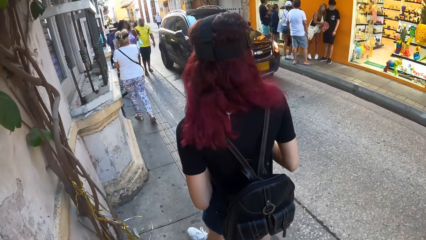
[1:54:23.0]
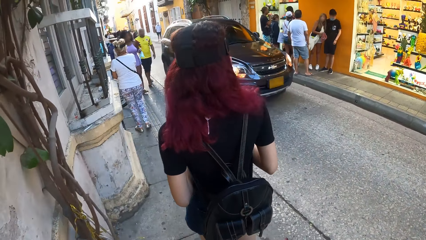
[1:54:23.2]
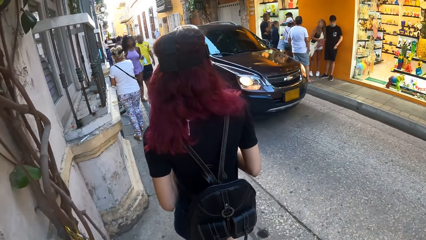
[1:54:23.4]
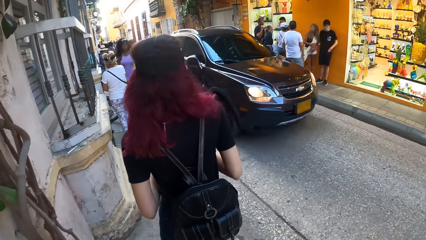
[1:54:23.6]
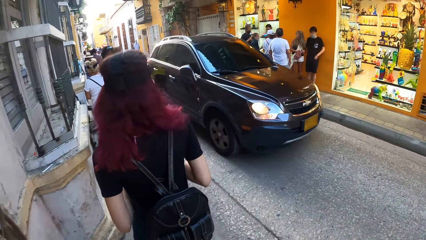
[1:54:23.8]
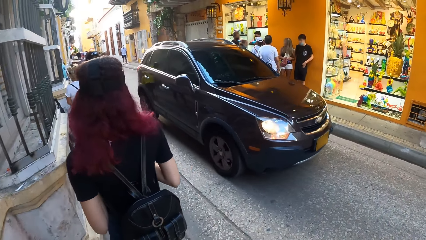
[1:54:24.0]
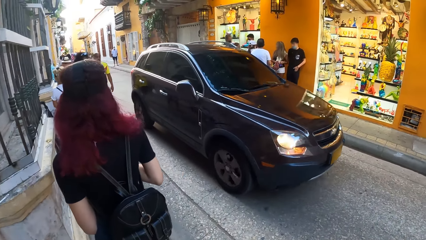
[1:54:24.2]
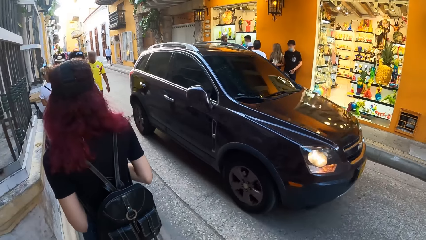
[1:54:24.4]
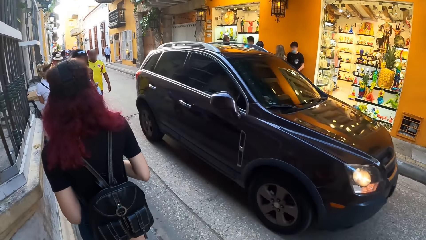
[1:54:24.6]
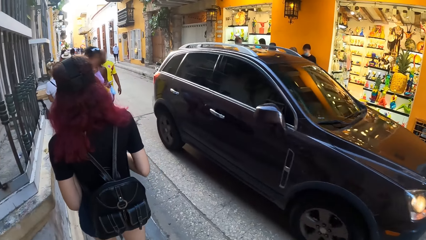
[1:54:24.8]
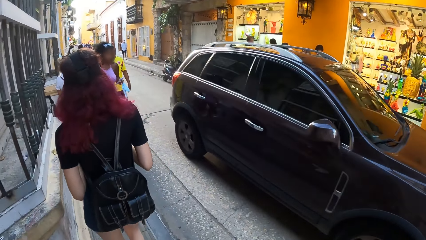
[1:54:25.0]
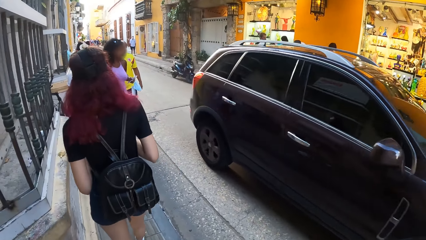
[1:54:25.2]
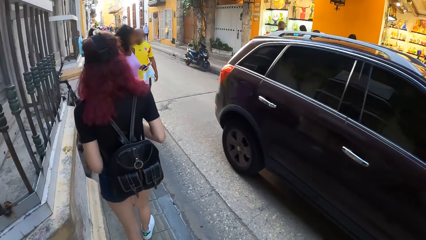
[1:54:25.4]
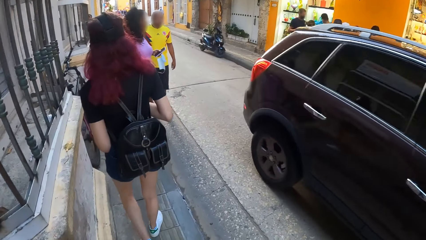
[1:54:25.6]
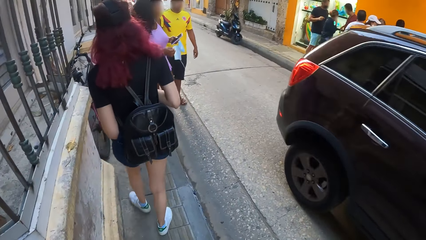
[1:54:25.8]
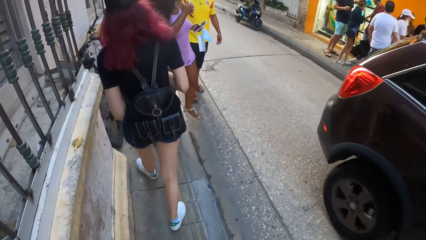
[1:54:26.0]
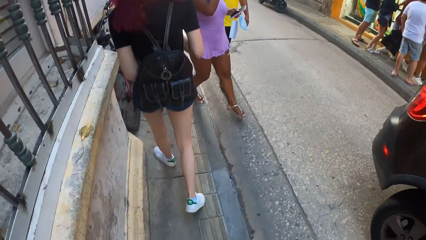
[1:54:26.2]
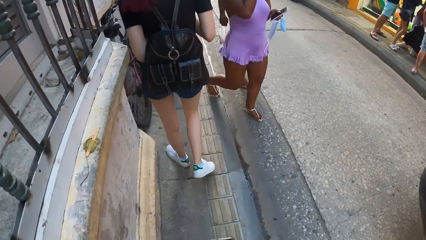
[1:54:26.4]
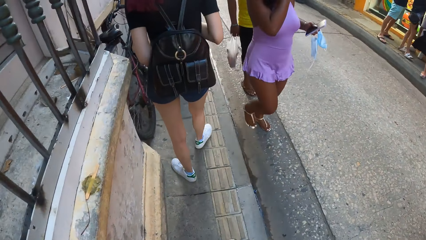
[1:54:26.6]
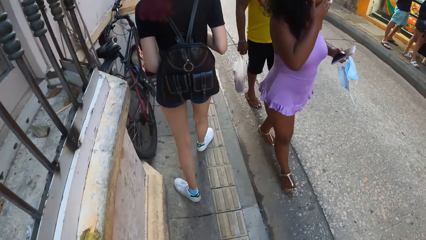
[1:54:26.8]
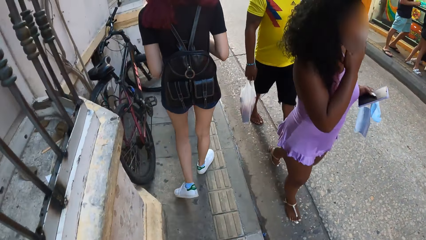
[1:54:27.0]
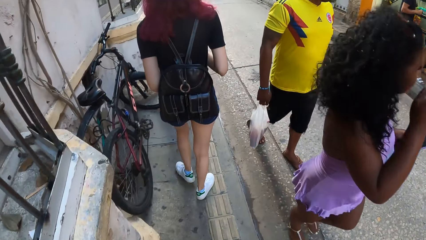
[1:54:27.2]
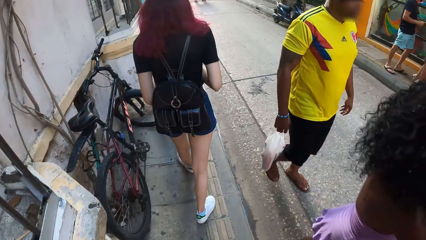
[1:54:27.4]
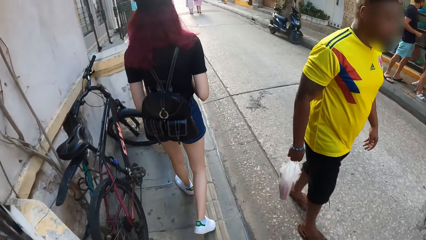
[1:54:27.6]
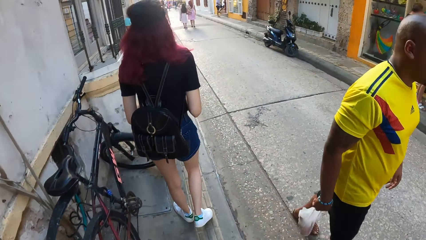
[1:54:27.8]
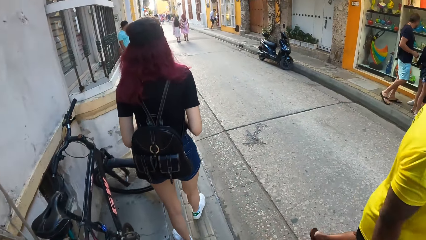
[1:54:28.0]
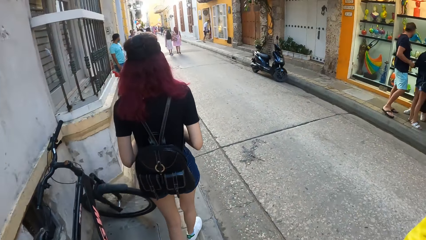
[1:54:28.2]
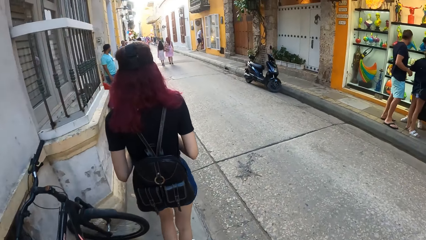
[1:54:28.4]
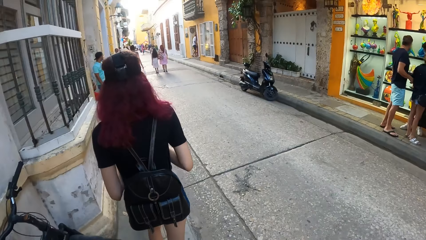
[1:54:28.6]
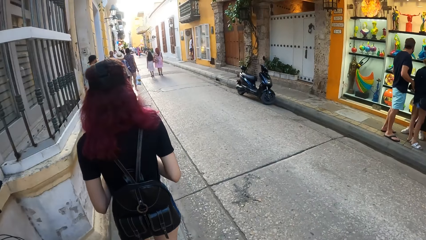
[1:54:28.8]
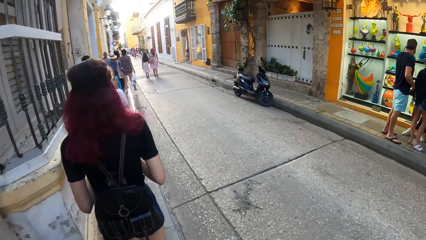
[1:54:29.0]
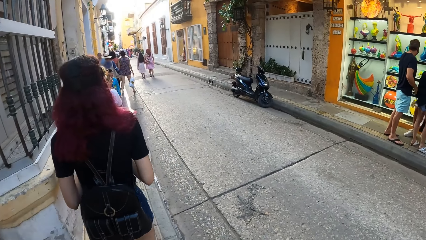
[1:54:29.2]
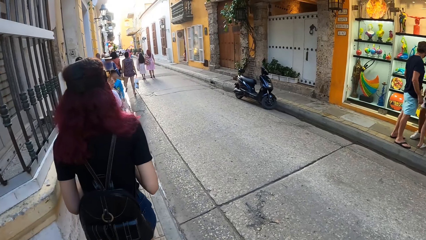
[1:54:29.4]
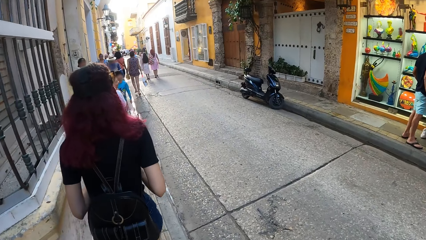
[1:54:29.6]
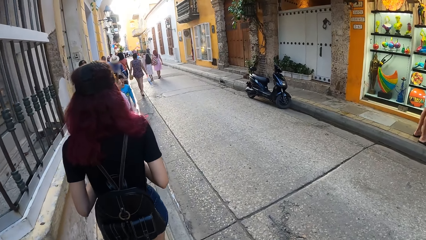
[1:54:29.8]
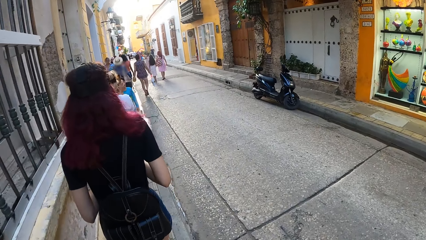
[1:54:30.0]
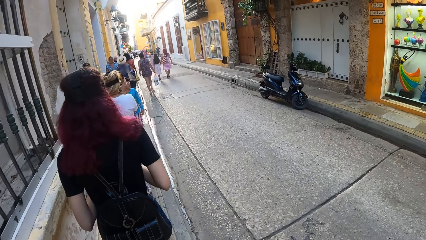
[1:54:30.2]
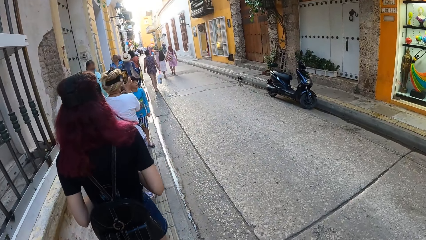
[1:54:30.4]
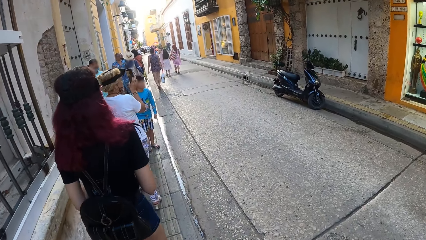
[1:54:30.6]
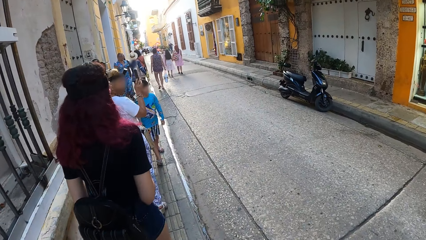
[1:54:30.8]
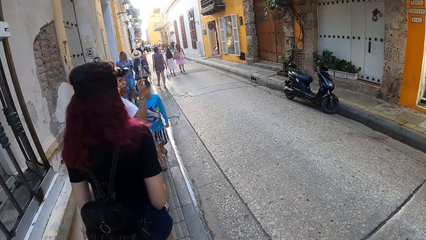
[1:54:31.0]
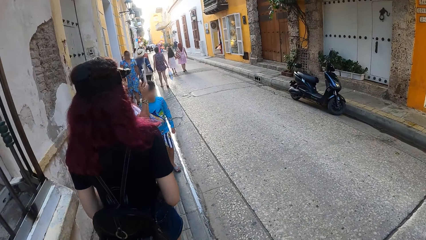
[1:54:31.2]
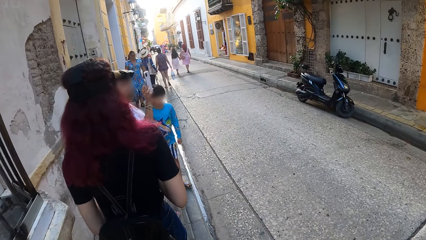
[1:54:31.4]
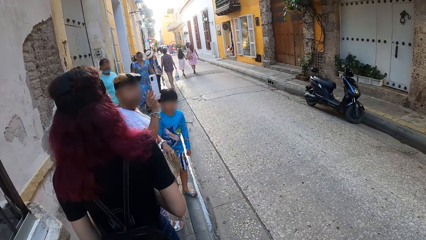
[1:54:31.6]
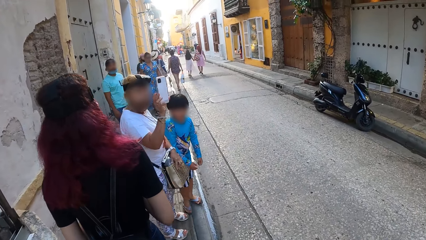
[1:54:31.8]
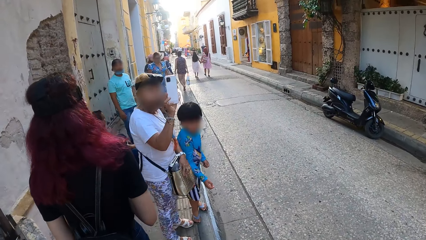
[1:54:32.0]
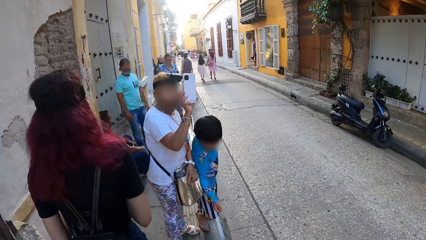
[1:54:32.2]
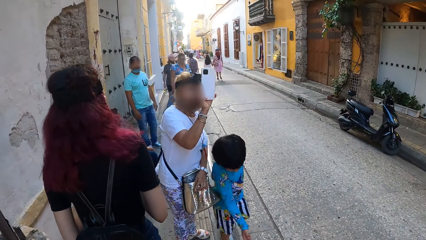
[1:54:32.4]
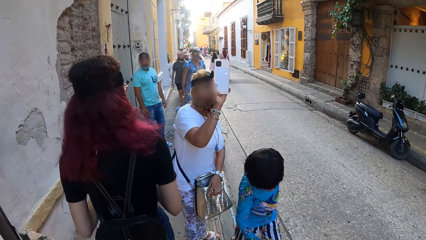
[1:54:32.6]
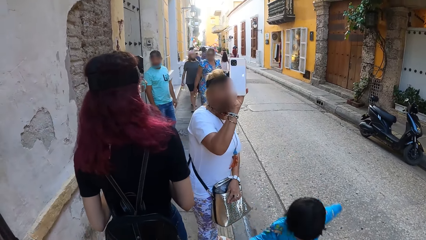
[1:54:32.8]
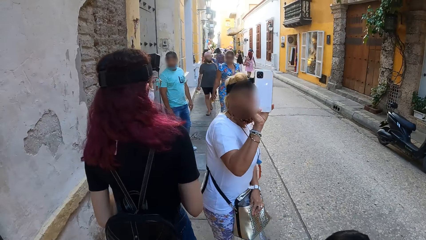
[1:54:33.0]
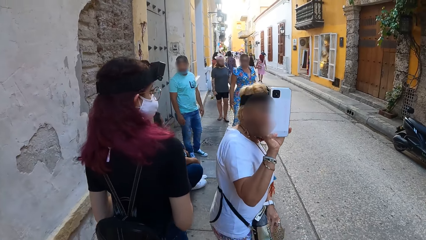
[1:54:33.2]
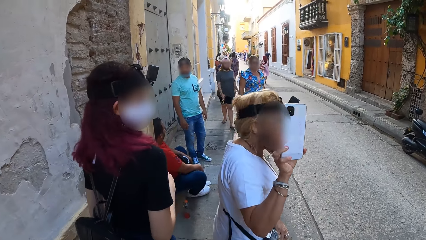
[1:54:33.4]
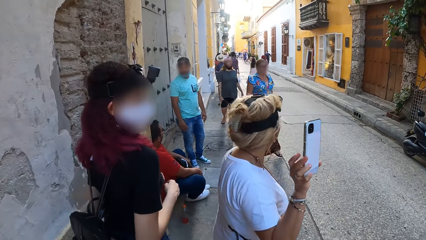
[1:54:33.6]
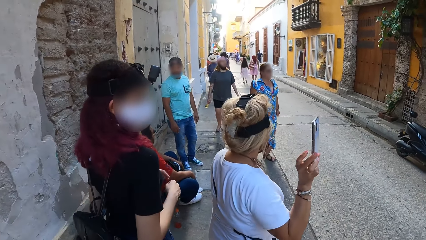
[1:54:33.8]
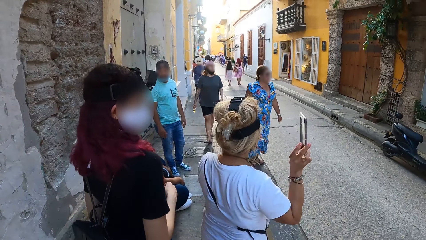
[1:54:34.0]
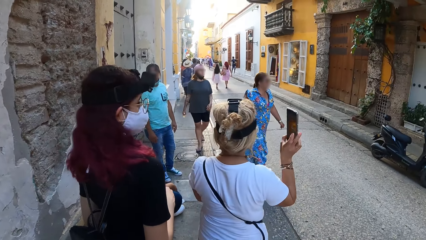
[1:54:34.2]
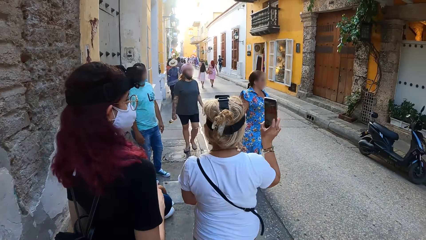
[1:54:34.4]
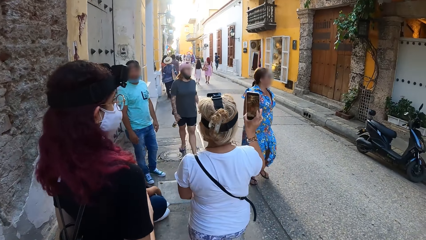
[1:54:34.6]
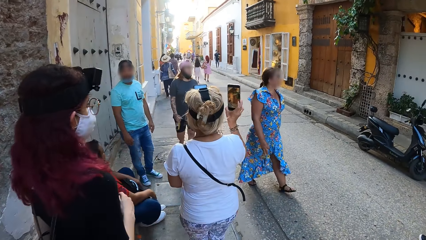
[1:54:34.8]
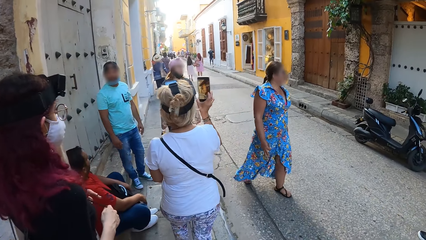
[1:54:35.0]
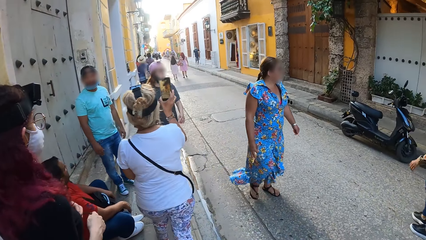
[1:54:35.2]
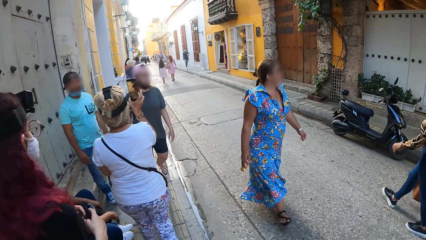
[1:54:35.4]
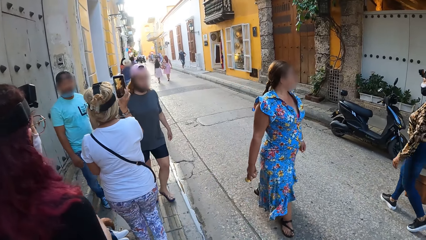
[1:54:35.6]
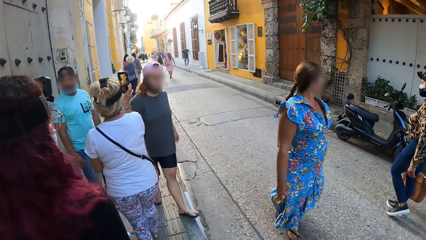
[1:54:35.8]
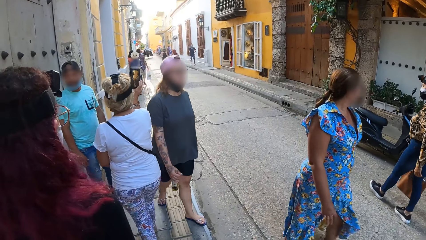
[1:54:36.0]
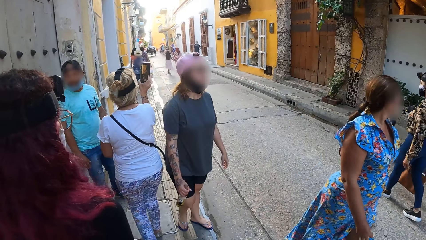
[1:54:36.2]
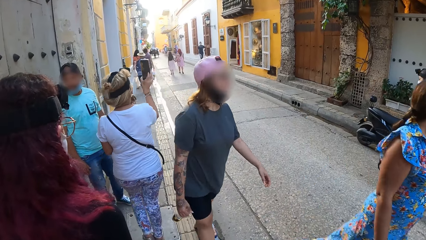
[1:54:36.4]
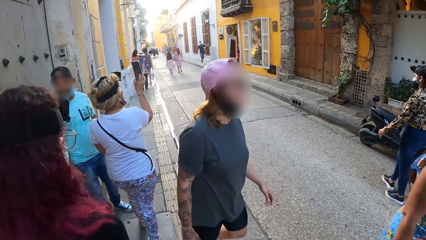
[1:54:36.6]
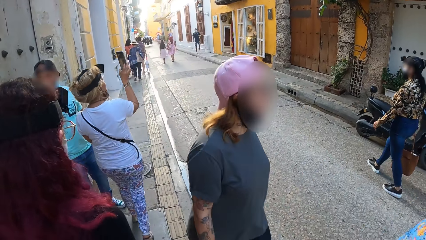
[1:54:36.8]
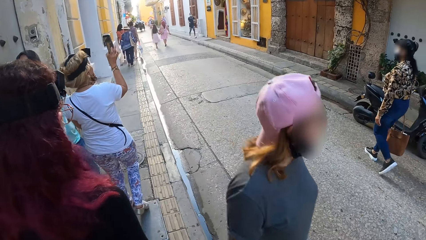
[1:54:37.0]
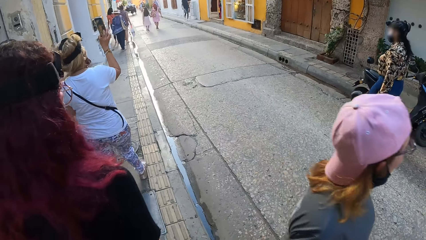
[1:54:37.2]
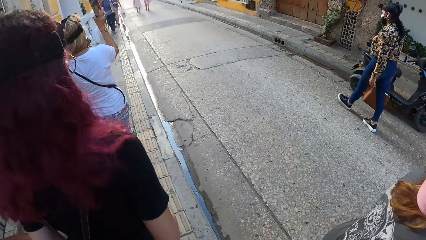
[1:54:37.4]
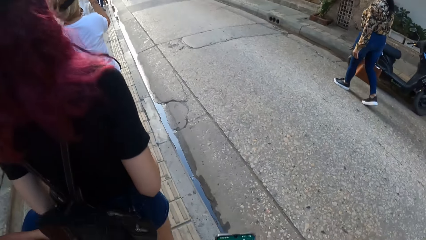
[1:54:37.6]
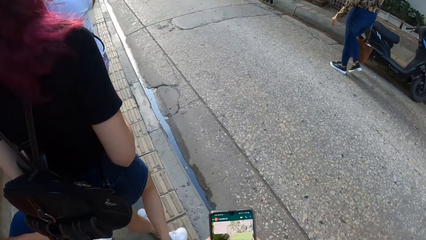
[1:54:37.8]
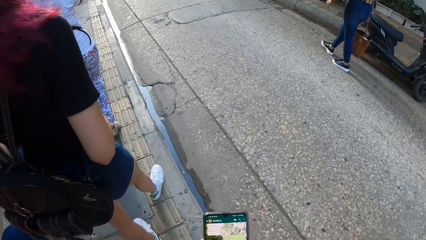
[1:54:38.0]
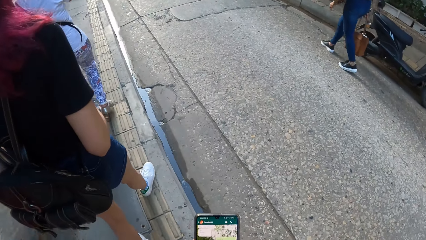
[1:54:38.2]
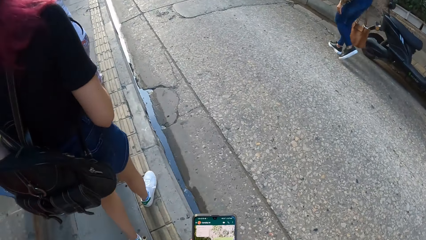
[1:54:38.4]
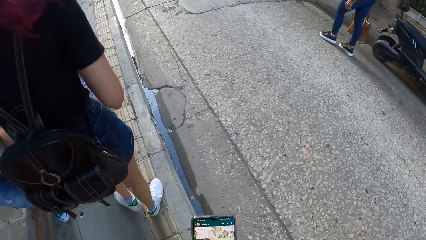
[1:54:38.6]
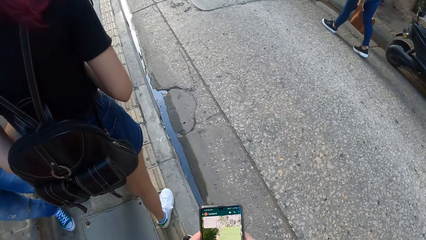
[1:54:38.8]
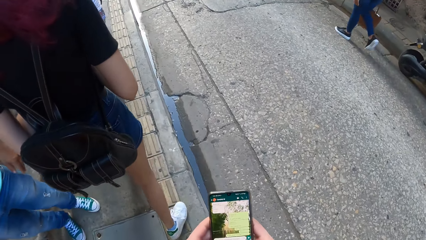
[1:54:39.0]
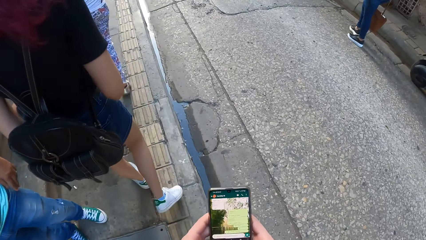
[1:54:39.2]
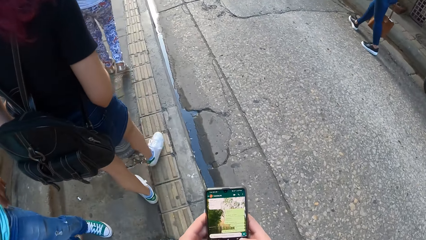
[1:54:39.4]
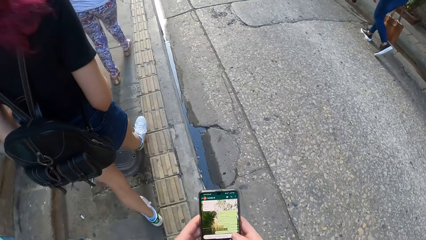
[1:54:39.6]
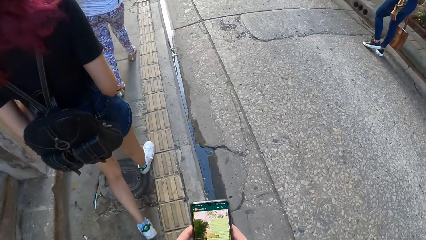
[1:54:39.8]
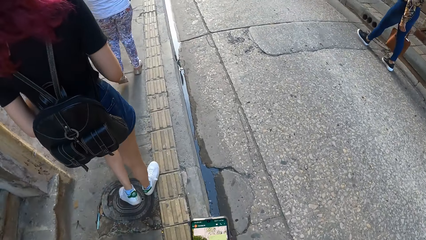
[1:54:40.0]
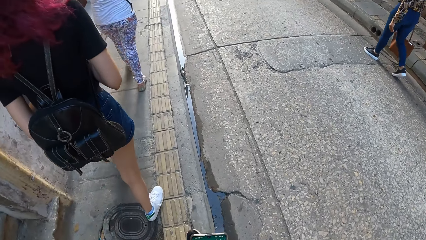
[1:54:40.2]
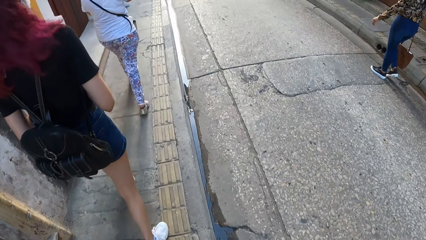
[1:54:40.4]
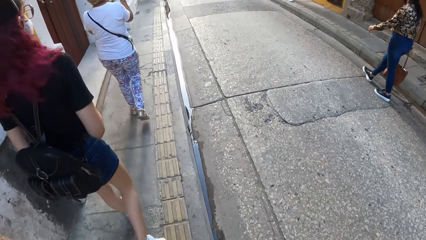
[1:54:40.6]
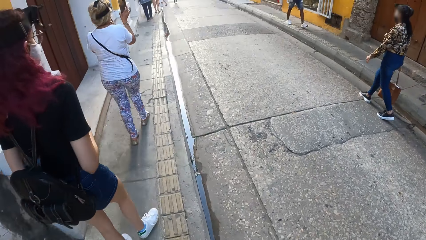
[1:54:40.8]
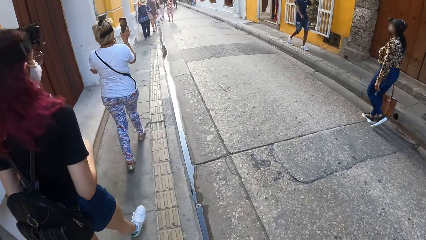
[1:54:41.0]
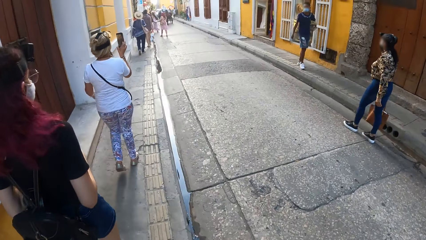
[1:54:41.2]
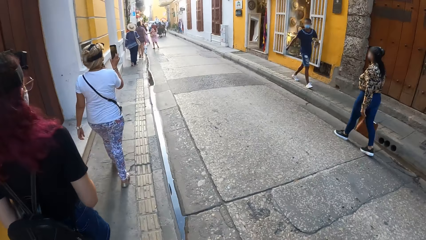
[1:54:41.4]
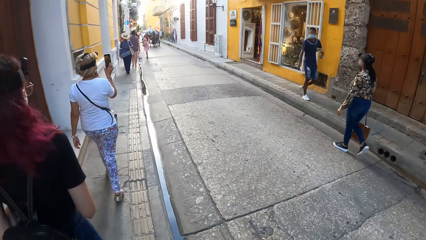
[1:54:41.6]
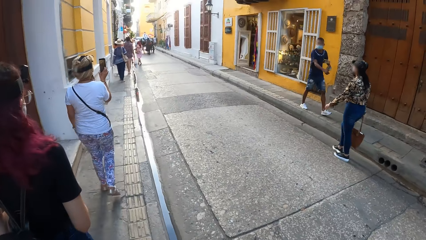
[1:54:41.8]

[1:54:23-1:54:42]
A car passes beside the camera wearer on the road. The camera wearer walks in the streets. They operate the phone.
